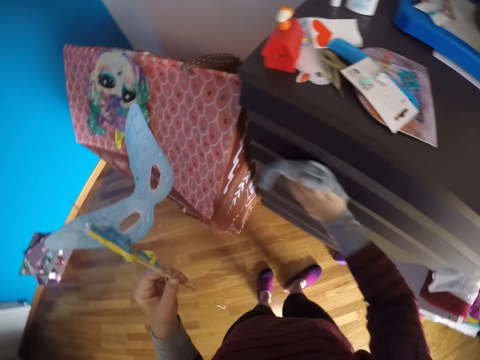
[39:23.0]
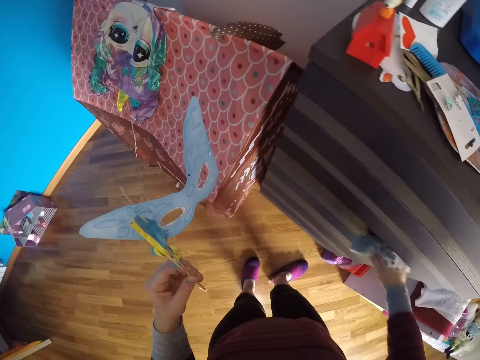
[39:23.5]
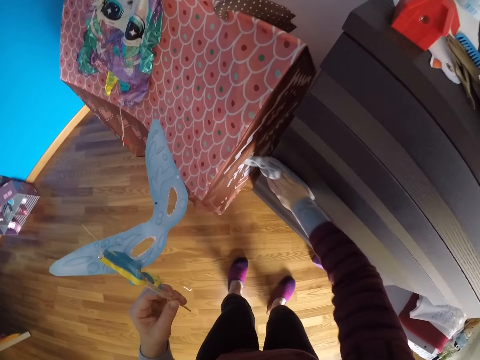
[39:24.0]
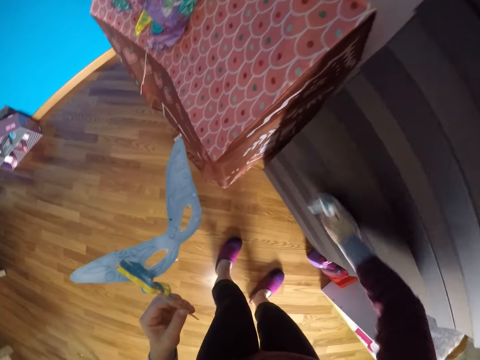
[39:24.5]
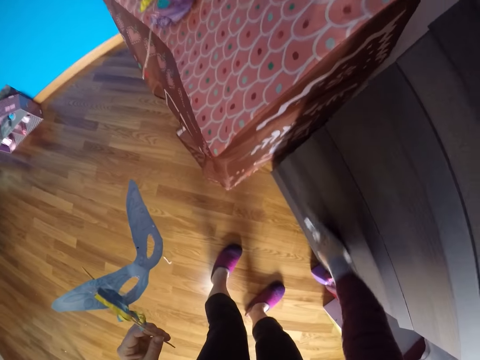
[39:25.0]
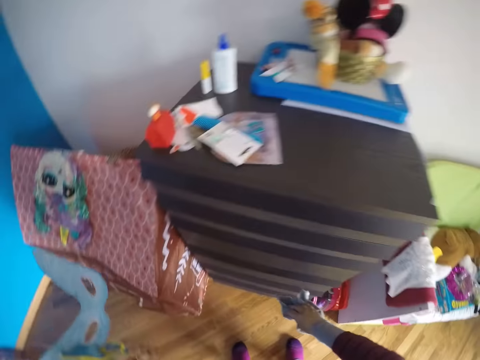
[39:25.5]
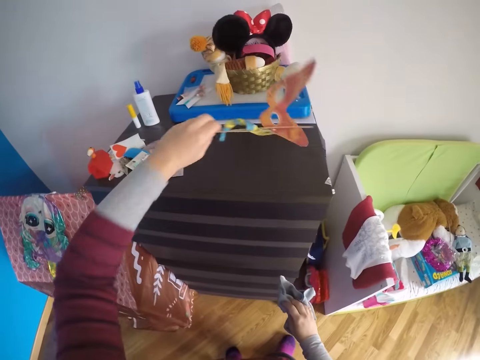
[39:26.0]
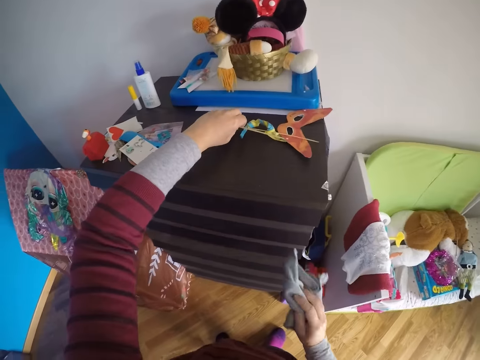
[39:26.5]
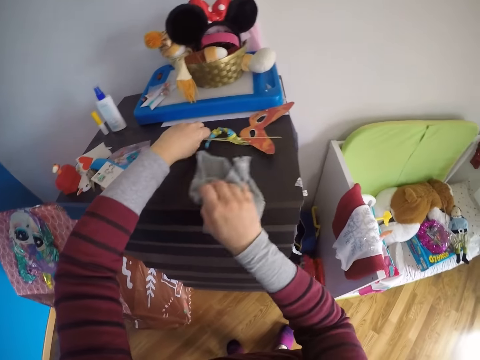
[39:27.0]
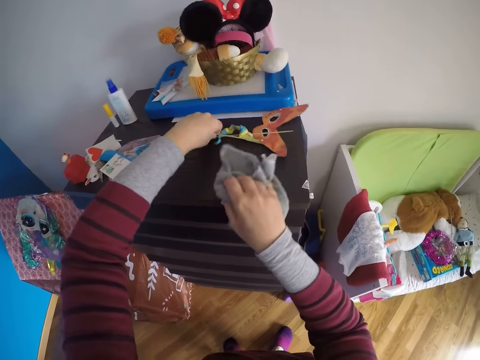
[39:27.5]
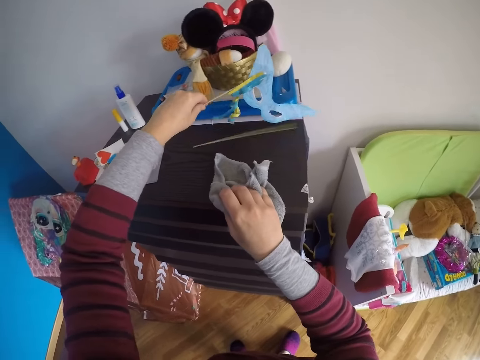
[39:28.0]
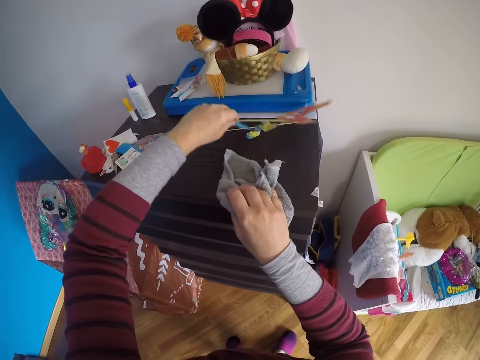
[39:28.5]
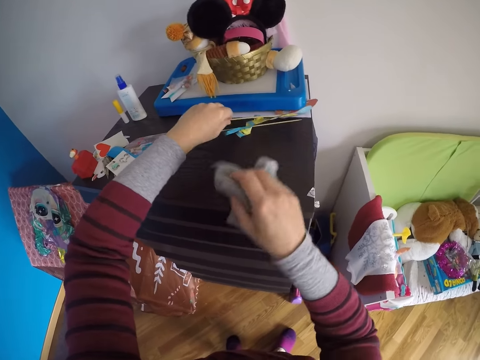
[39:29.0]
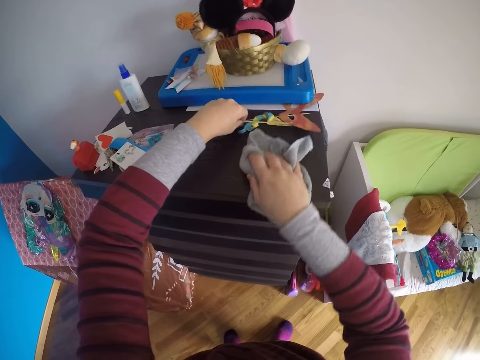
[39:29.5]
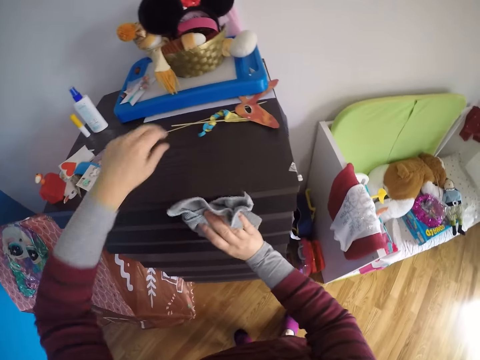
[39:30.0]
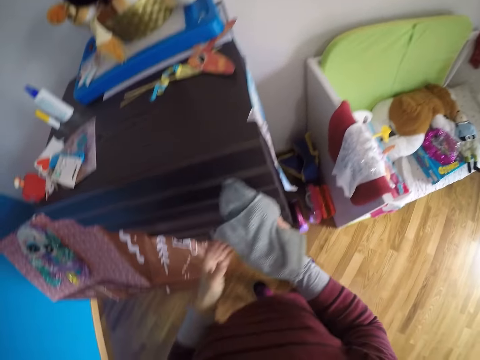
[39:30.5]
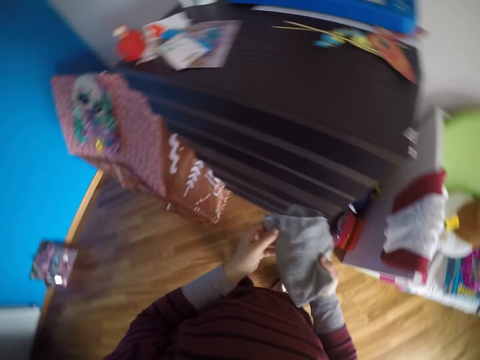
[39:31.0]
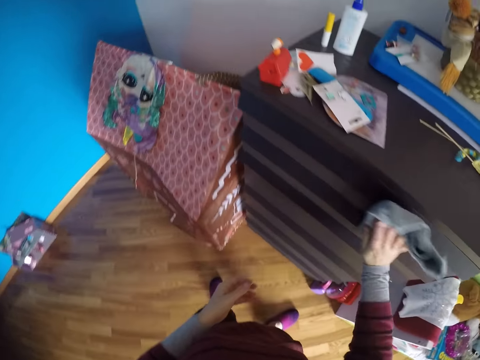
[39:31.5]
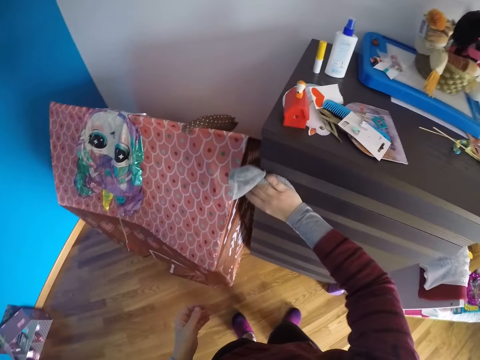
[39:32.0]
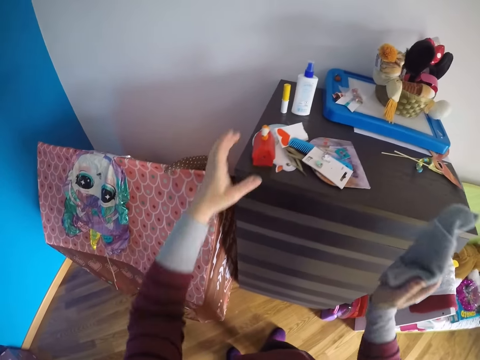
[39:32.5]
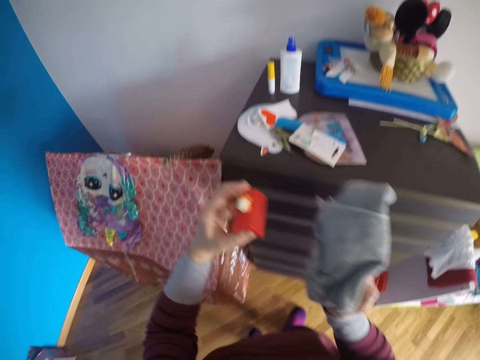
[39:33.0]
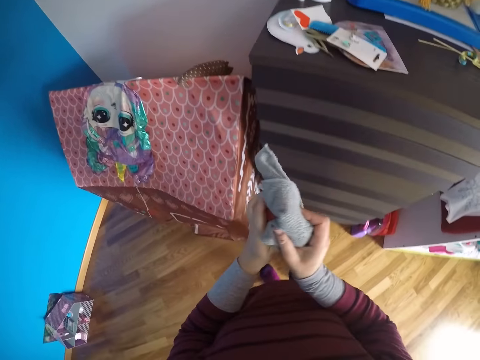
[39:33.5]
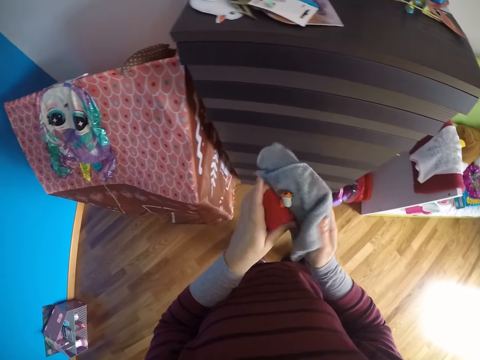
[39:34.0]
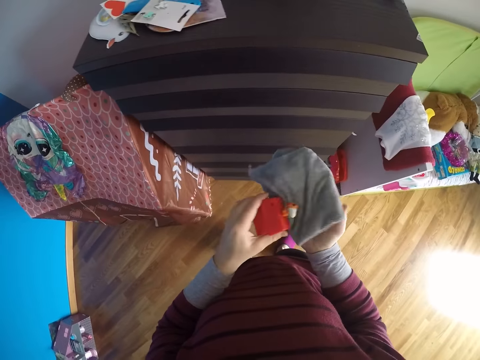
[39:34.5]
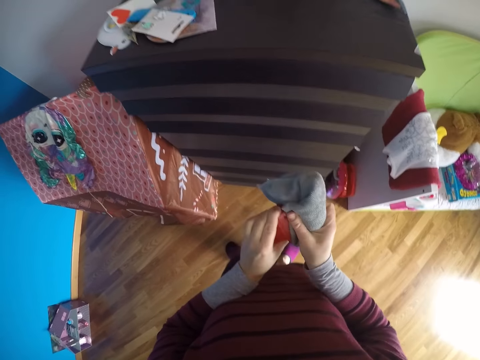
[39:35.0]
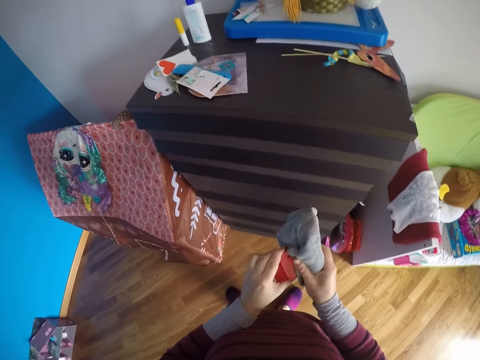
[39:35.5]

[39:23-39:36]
The camera wearer turns around. She drops the mask on the top of the cupboard with her left hand. She puts the stick on the cabinet. She wipes the cabinet with the hand towel. She picks the eye mask on the cabinet. She wipes the cabinet with the hand towel. She puts the eye mask on the cabinet. She holds the towel on the cabinet. She looks at the towel. She cleans the cupboard with the towel in her right hand. She picks up the toy lunch box from the top of the cupboard with her left hand. She cleans the toy lunch box with the towel in her right hand.

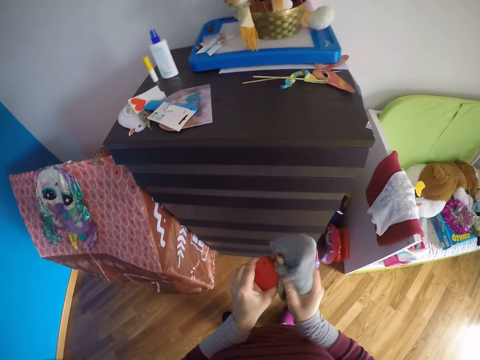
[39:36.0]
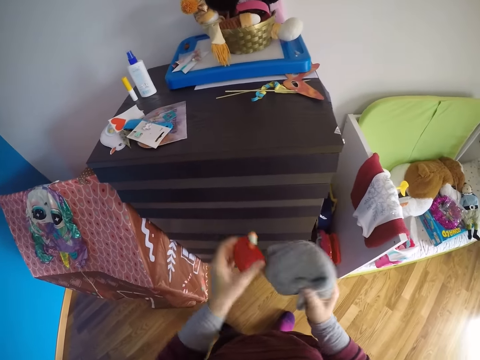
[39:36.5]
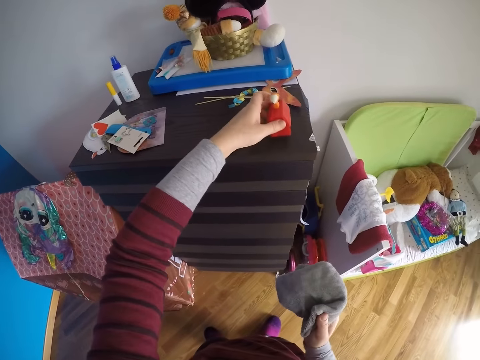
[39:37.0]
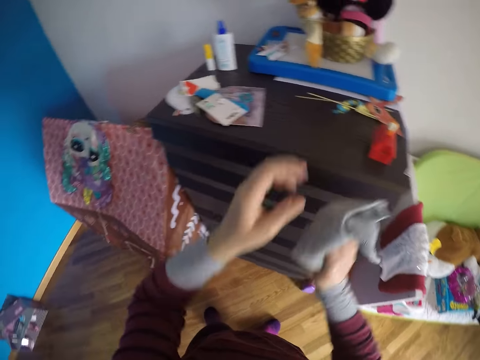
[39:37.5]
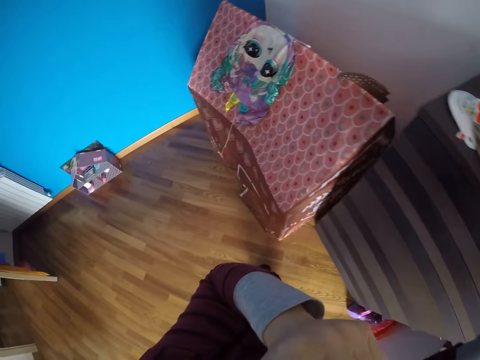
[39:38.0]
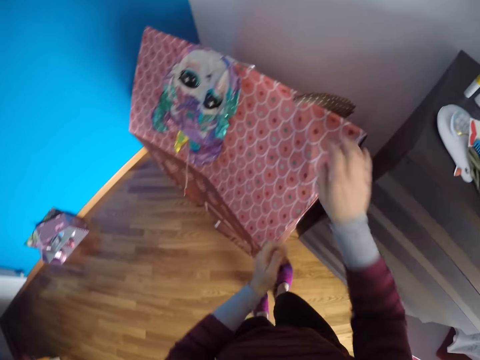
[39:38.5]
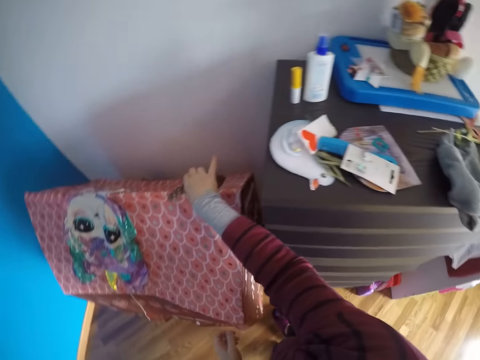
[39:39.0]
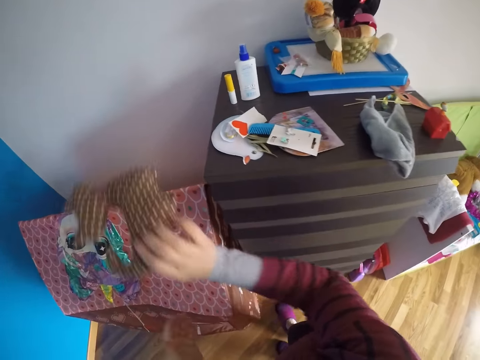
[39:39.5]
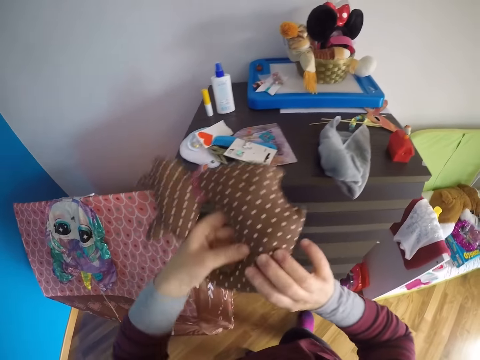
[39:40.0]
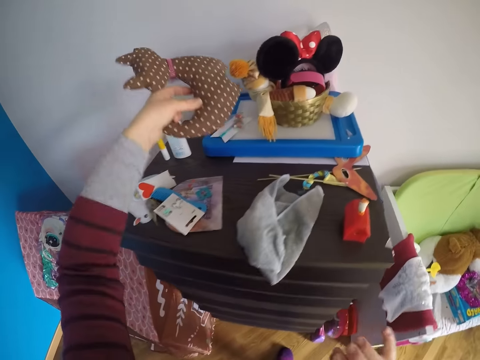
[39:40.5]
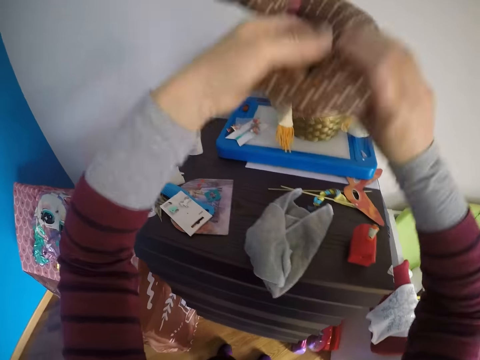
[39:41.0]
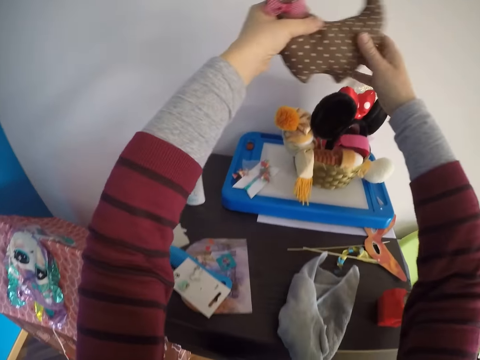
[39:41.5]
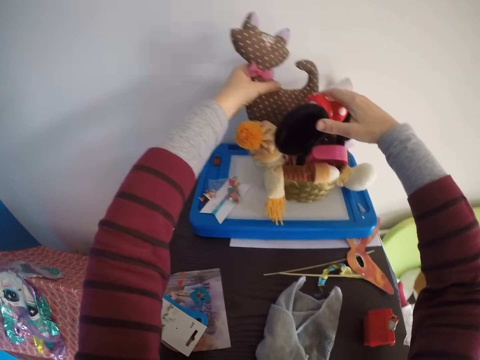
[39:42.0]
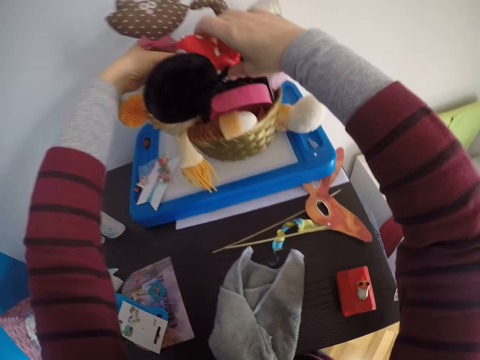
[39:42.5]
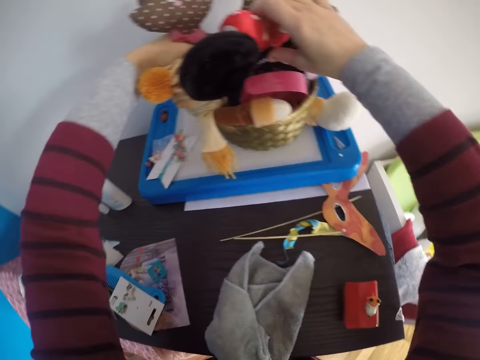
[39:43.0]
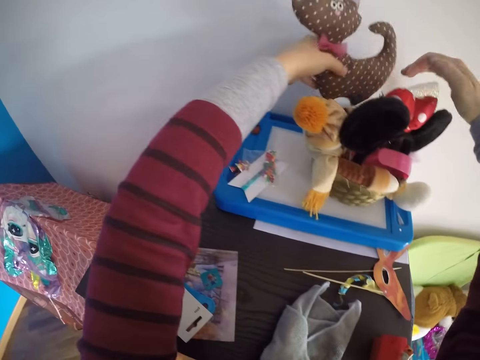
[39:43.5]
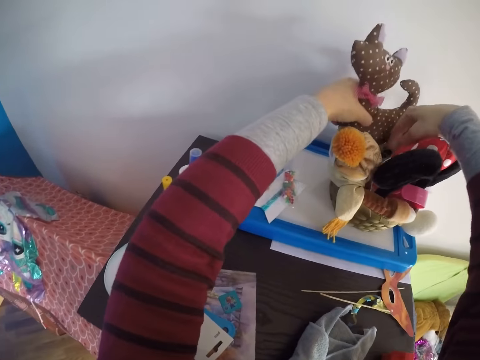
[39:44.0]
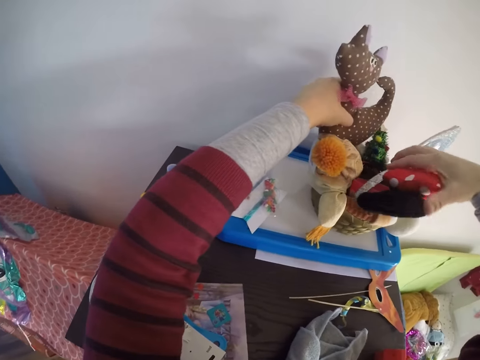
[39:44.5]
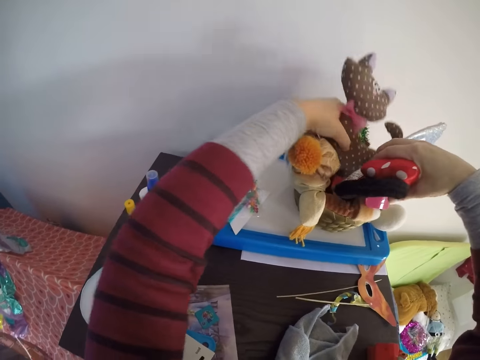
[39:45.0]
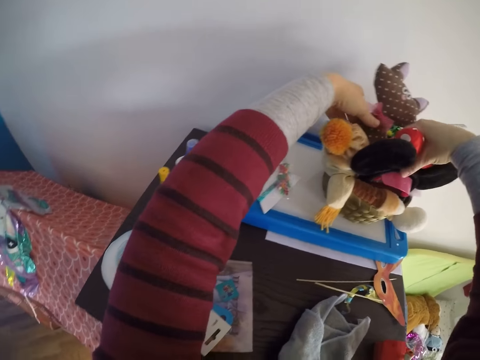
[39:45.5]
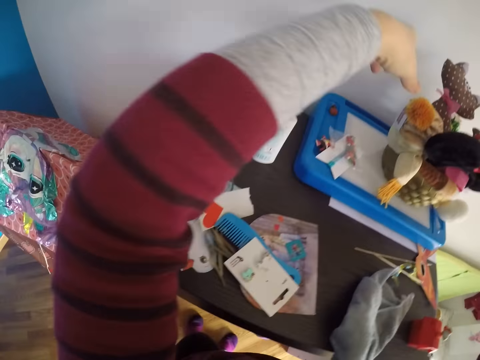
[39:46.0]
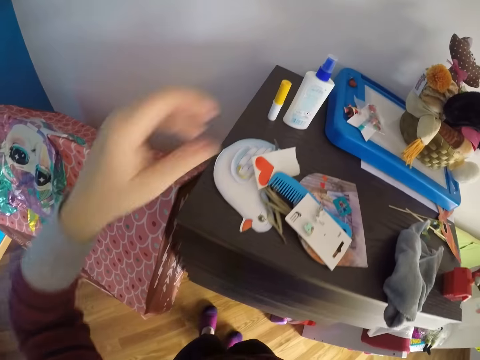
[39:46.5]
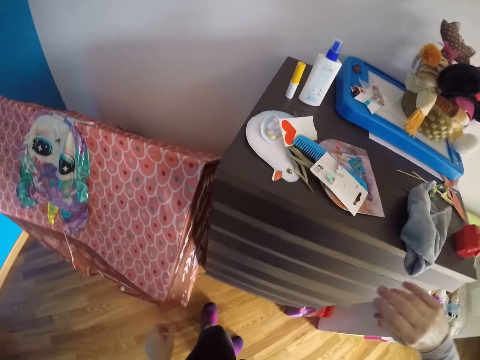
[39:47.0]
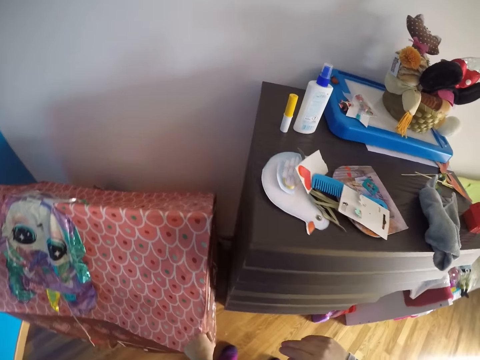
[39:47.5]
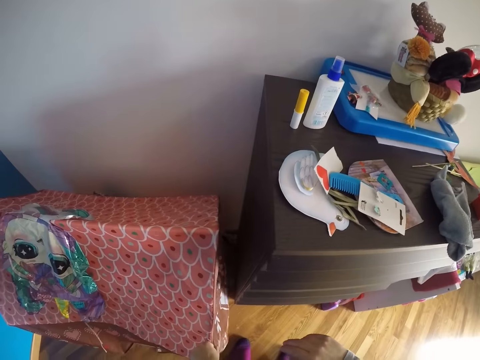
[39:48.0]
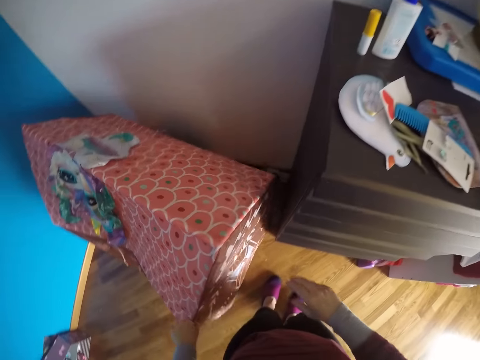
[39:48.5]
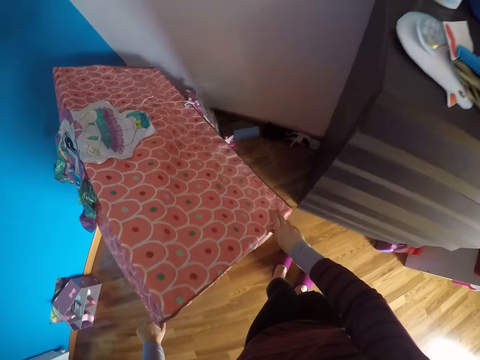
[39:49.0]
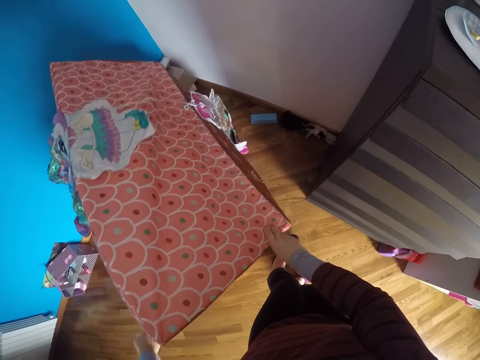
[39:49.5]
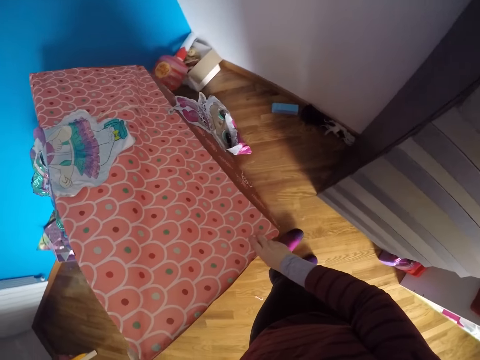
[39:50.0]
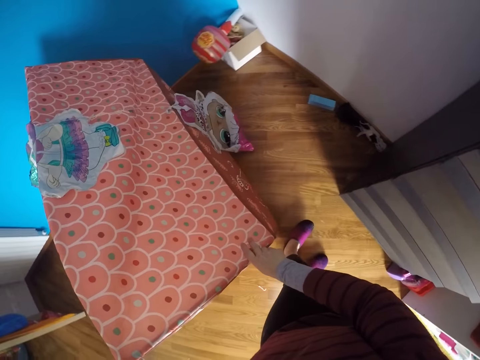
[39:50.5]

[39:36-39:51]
The camera wearer drops the toy lunch box on the top of the cupboard with her left hand. She cleans her face with her left hand. She touches her face. She picks up the first doll from the top of the play tent or house structure with her right hand. She moves her hands around. She picks a toy with the other hand. She puts the toy on the cabinet. She puts the doll into the basket on the magnetic board with both hands. She moves toys sideways. She puts a toy on the cabinet. She moves backwards. She turns the house structure on the floor. She moves the play tent with both hands.
